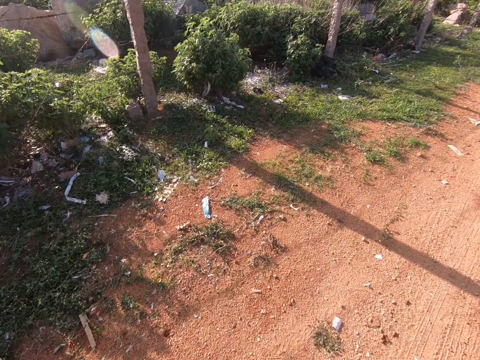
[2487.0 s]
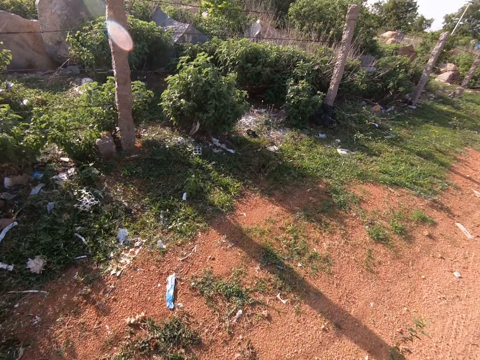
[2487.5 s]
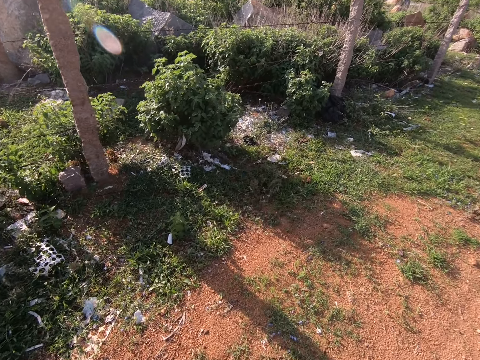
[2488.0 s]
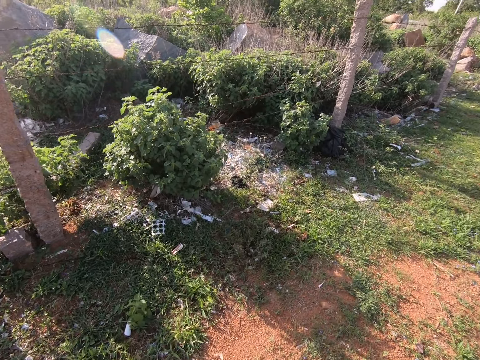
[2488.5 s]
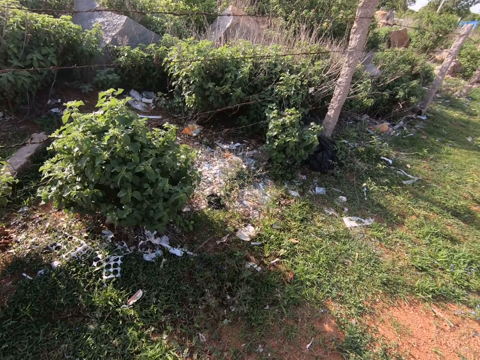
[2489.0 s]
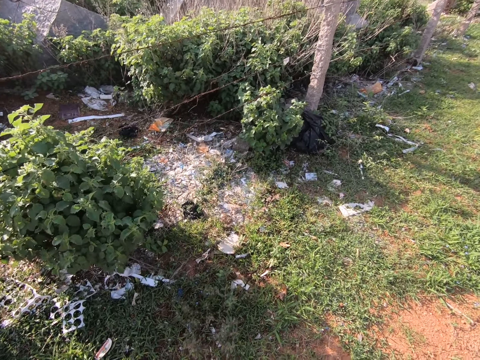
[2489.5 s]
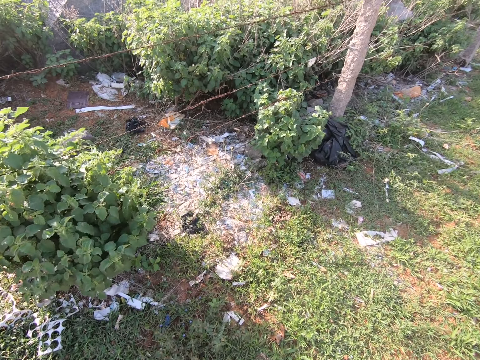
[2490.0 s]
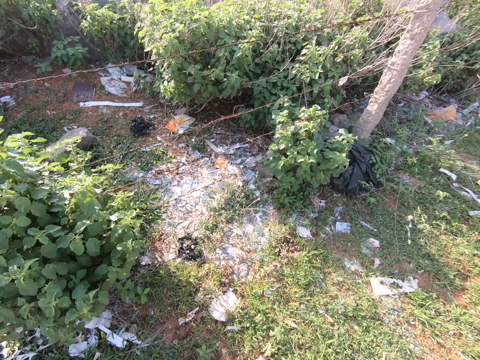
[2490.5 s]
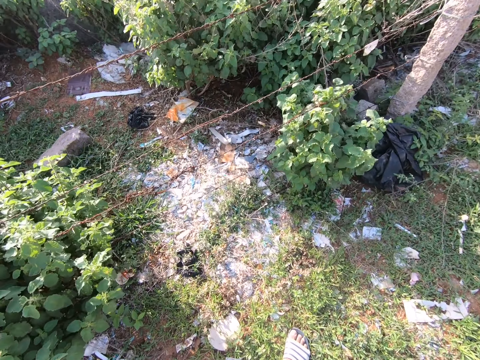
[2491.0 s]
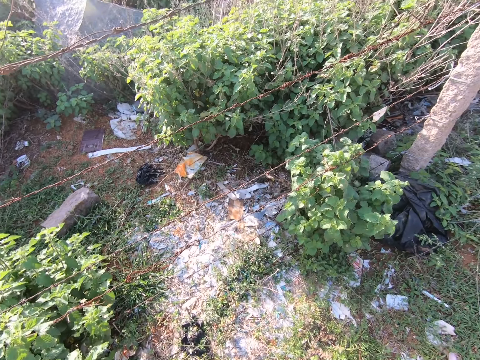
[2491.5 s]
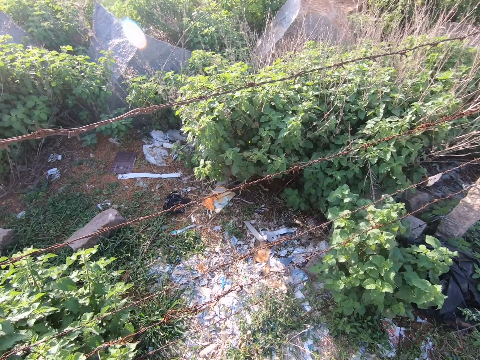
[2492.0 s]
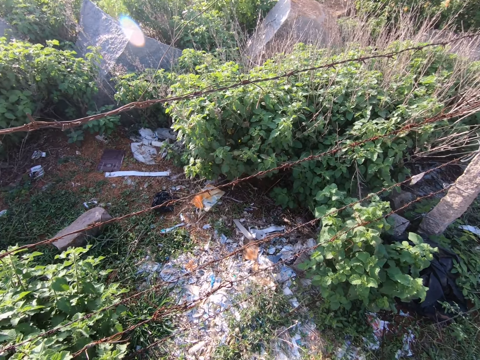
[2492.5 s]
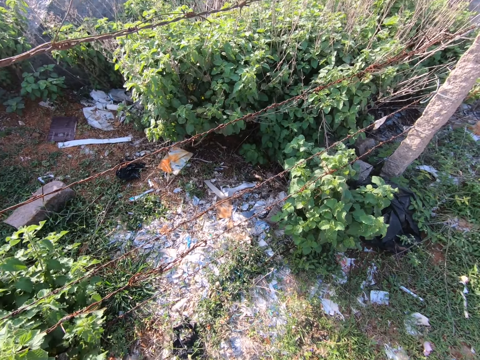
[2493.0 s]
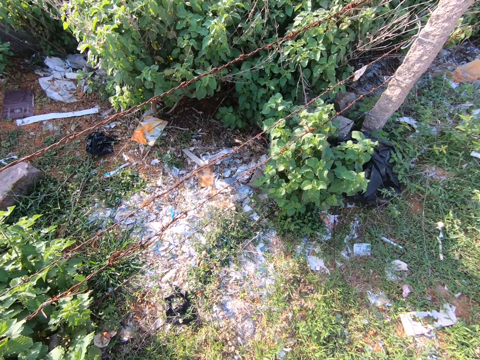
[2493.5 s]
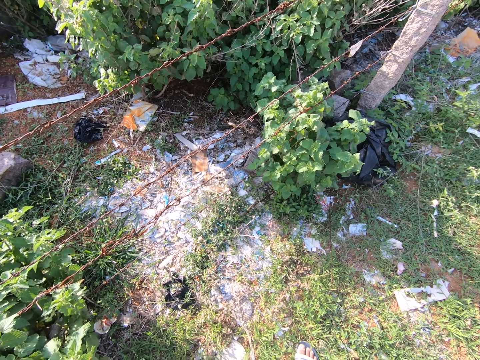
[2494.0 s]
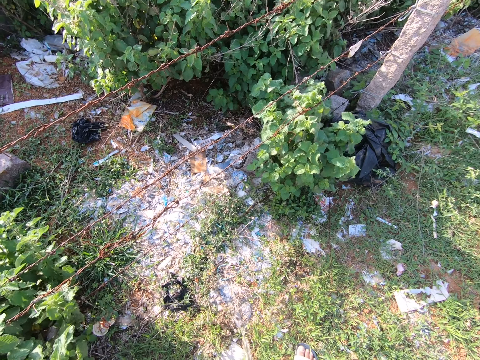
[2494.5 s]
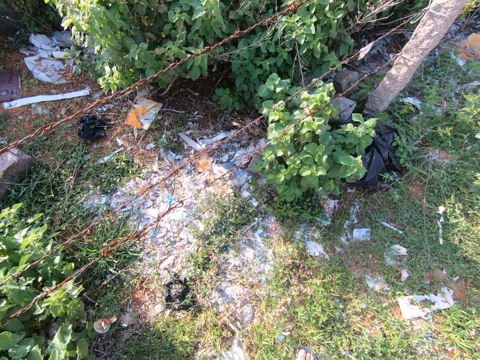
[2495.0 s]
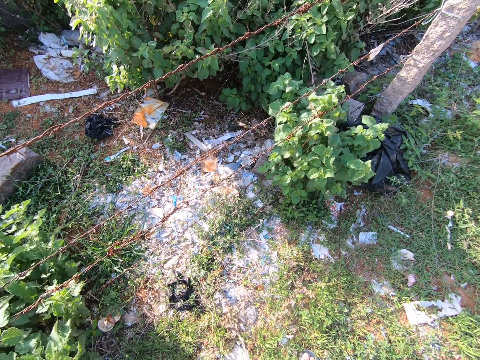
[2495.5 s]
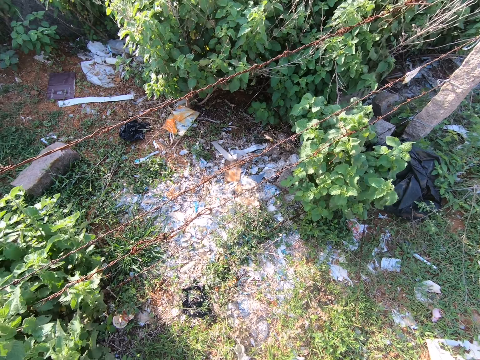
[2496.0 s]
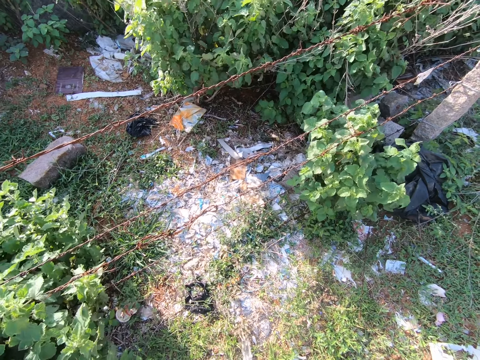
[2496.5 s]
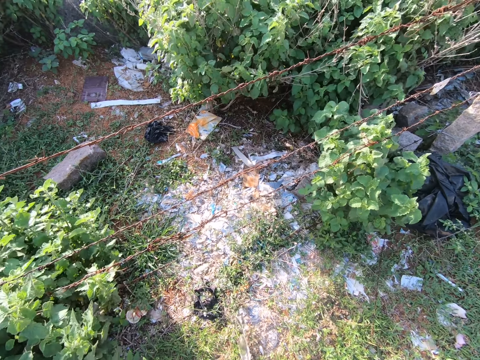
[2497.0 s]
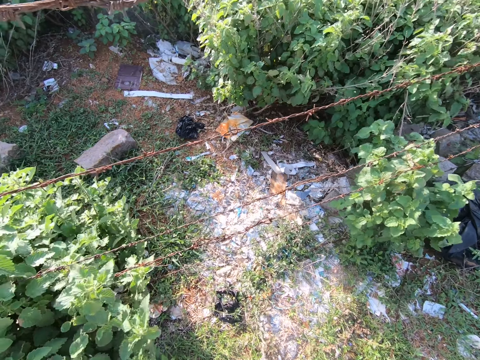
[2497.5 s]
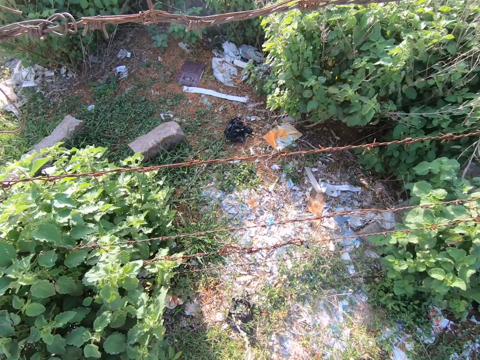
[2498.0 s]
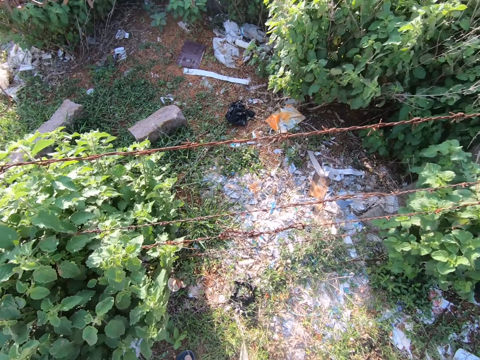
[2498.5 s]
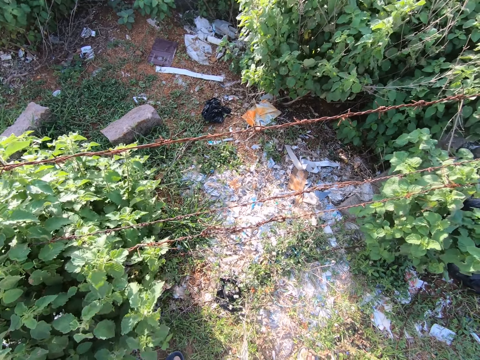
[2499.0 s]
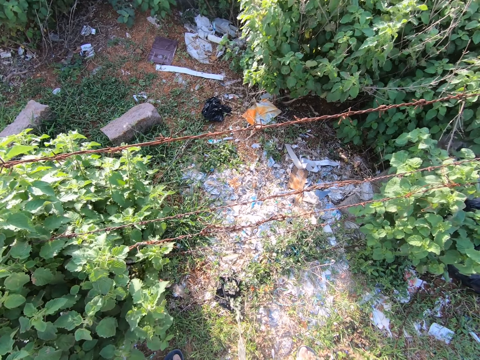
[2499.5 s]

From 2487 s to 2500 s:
The camera wearer turns towards a fence. They stand beside a road. They pee on dirt.

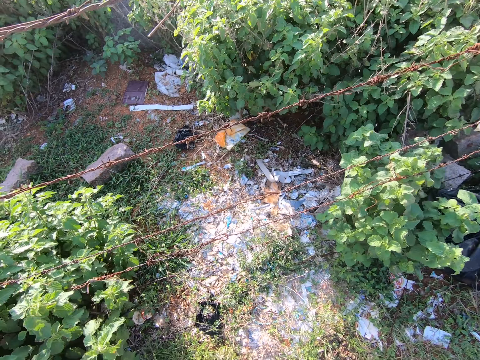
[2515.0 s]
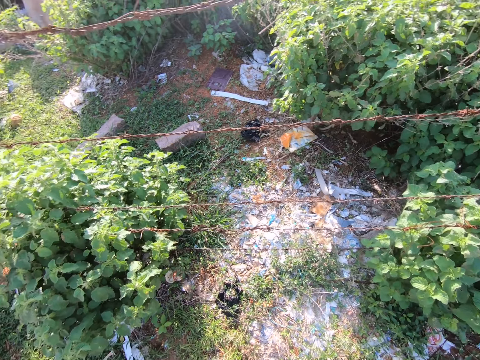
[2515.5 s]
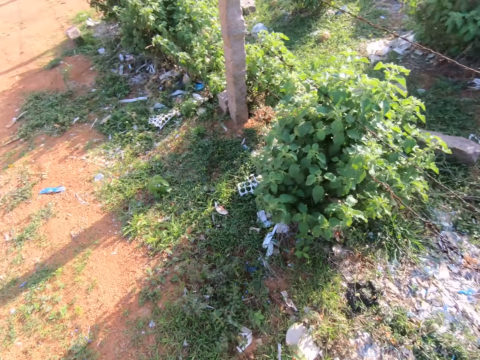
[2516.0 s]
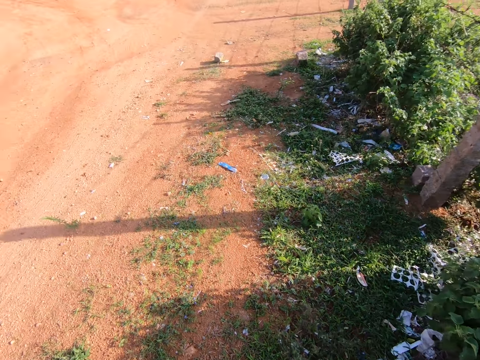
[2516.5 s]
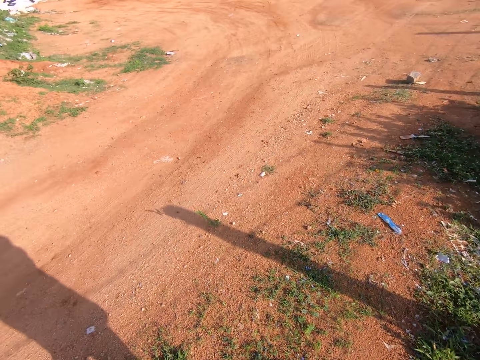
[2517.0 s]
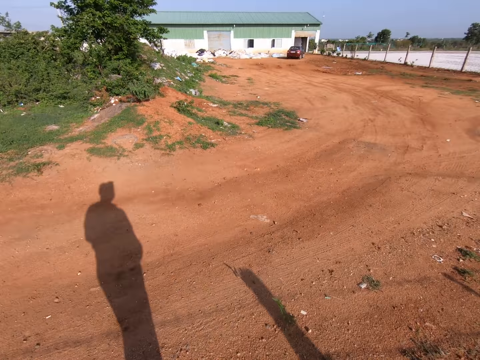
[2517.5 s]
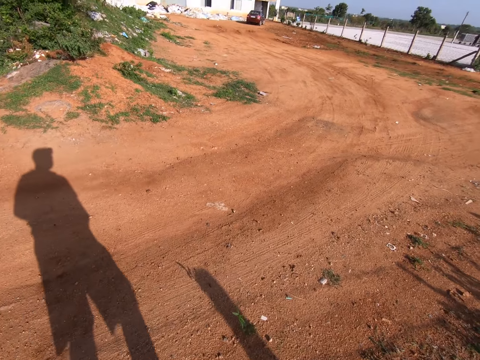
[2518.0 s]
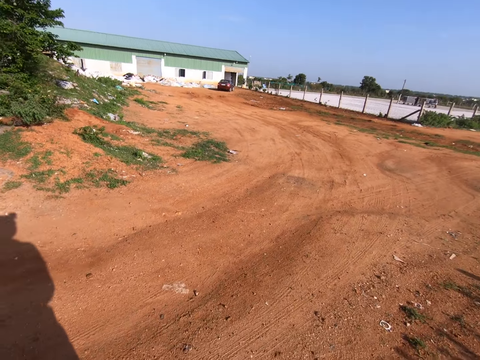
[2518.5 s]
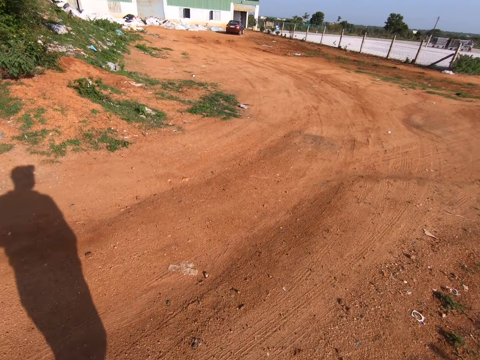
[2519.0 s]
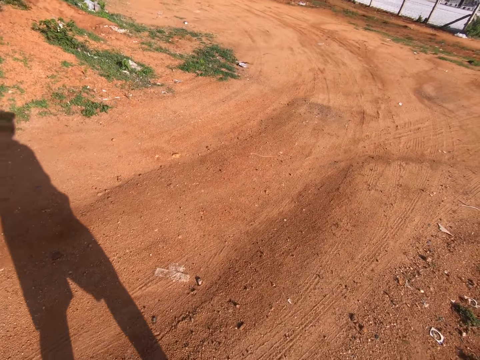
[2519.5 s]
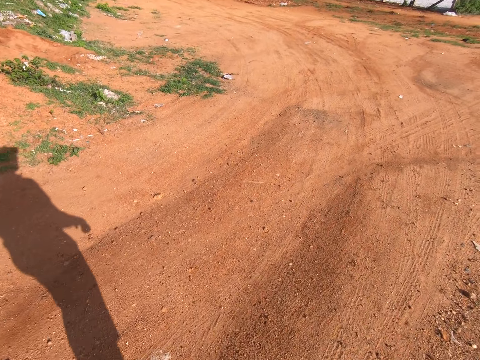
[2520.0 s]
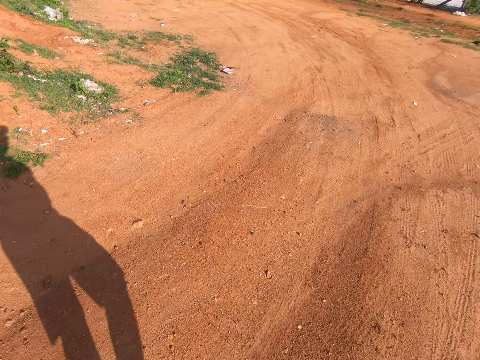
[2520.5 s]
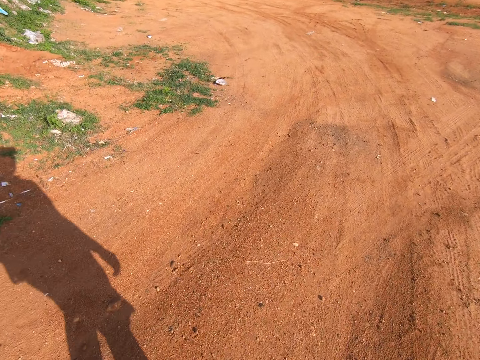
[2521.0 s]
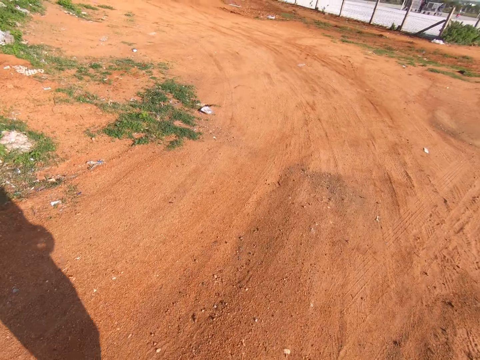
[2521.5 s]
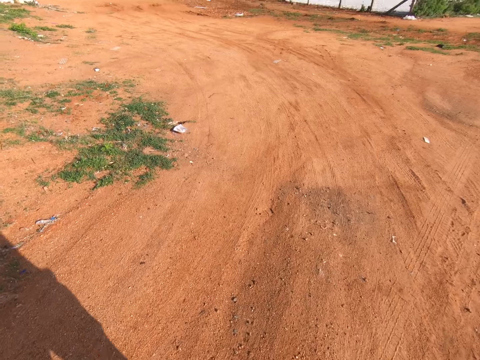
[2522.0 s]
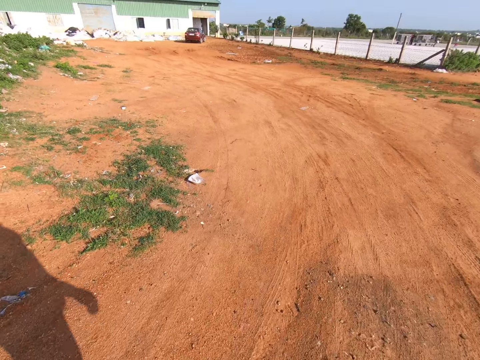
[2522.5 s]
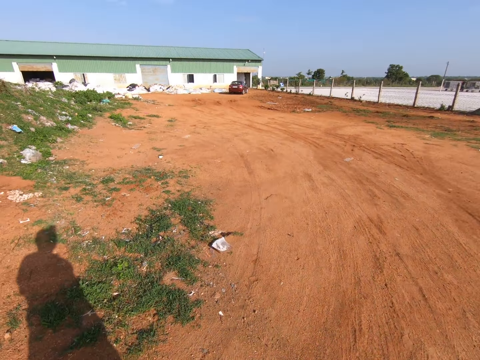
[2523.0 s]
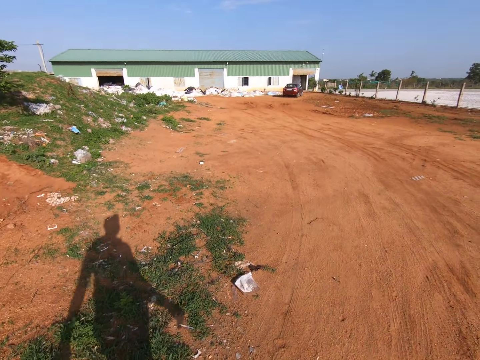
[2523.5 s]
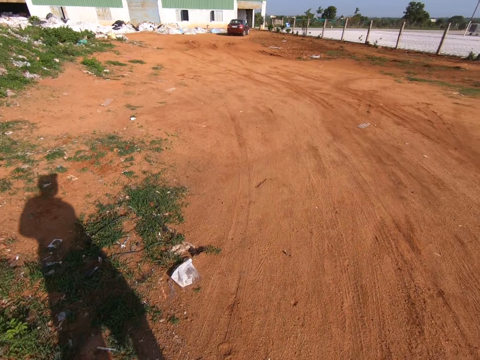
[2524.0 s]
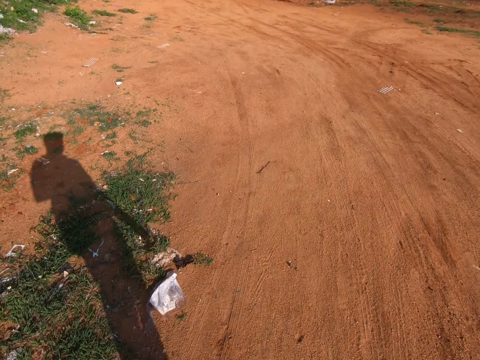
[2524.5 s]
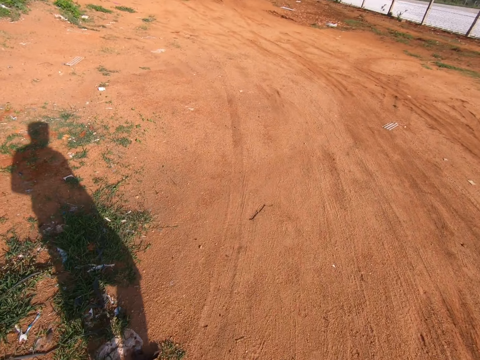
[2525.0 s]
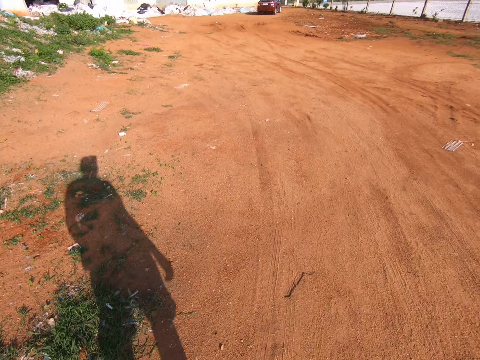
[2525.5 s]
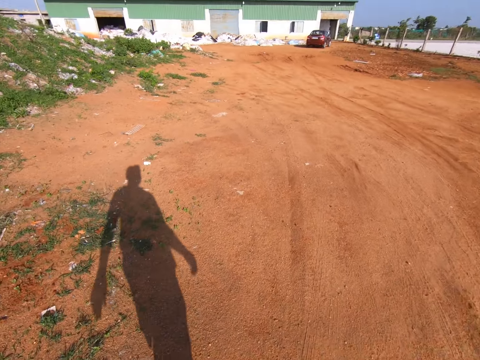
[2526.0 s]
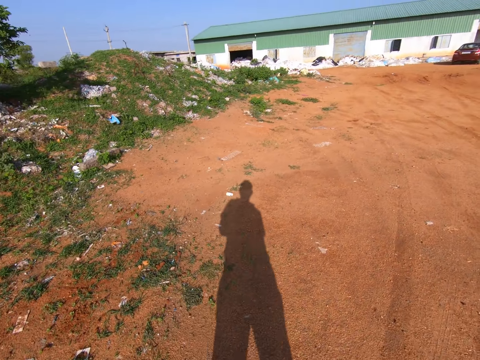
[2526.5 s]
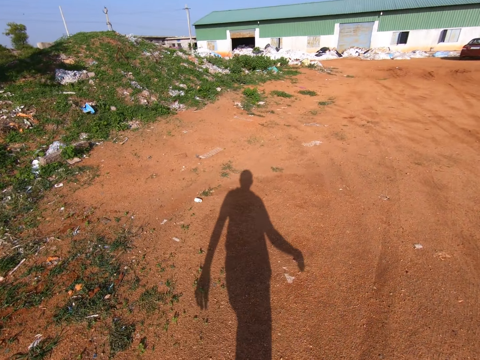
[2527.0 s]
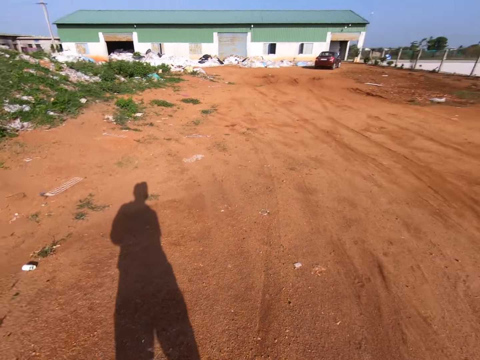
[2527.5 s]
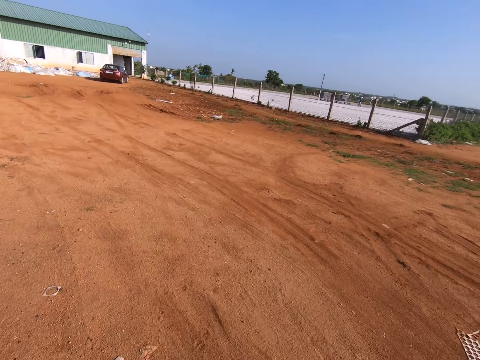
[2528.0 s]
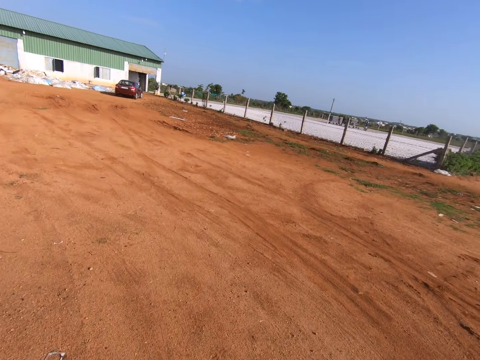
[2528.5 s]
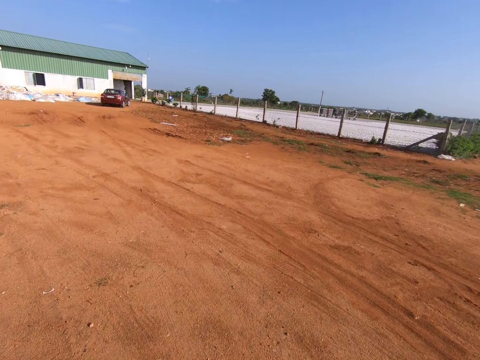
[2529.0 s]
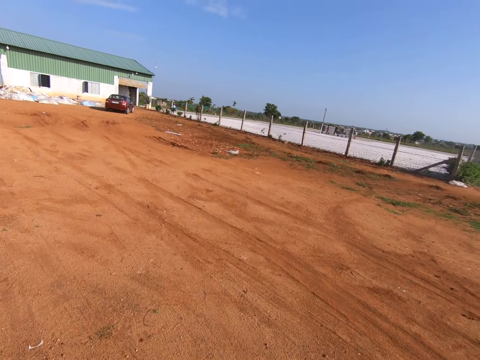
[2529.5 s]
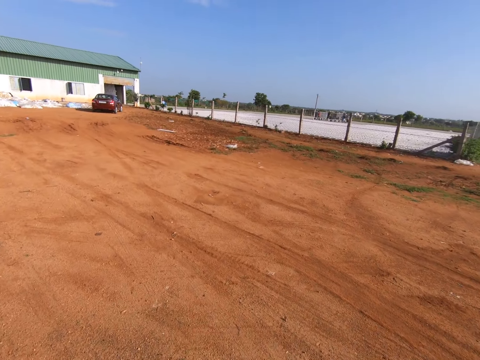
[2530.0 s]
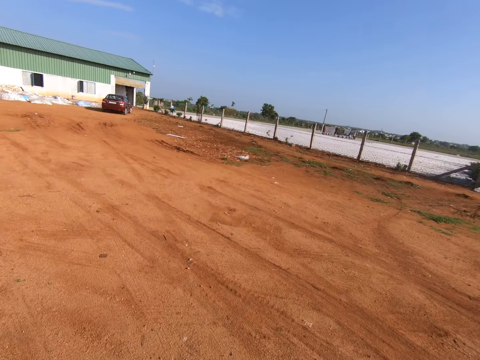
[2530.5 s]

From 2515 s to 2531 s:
The camera wearer walks towards the building. They turn around, fold their right hand, walk around, lower their right hand, fold their right hand, and lower their right hand.
